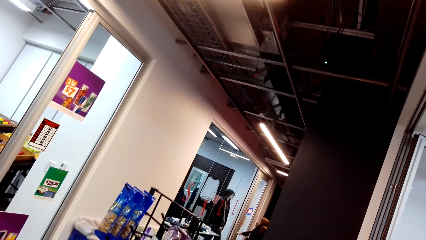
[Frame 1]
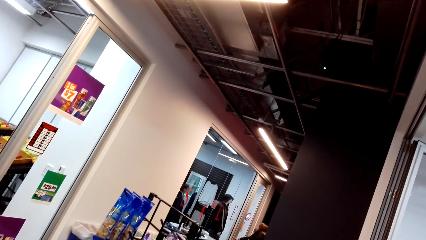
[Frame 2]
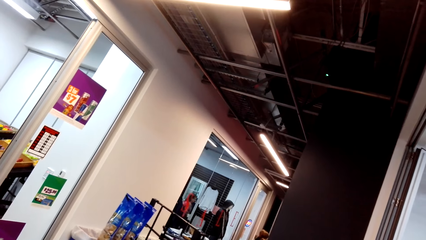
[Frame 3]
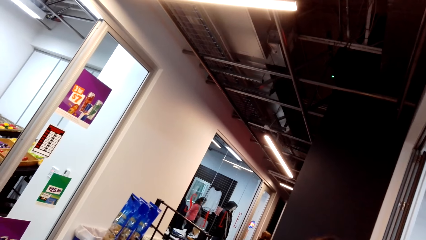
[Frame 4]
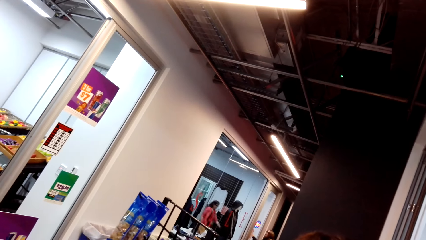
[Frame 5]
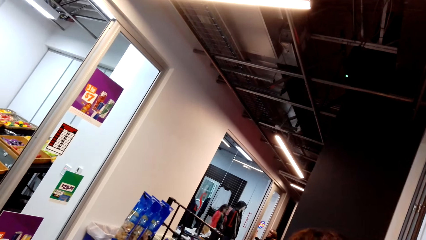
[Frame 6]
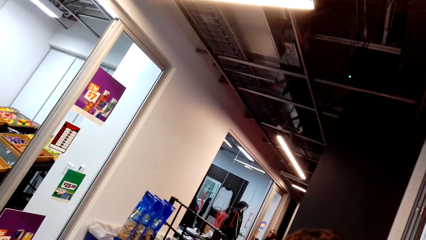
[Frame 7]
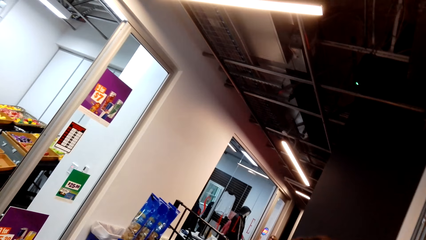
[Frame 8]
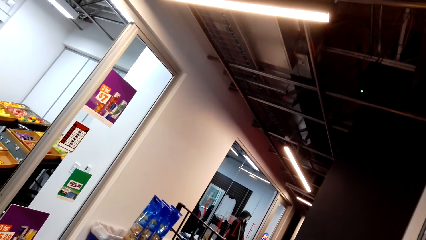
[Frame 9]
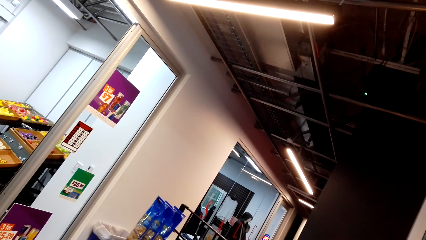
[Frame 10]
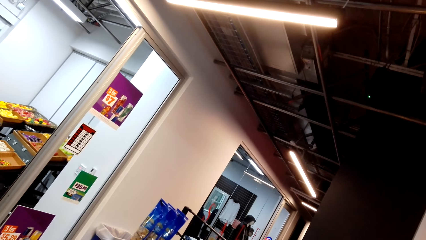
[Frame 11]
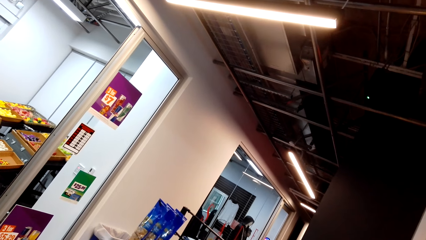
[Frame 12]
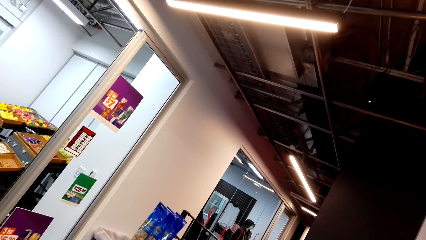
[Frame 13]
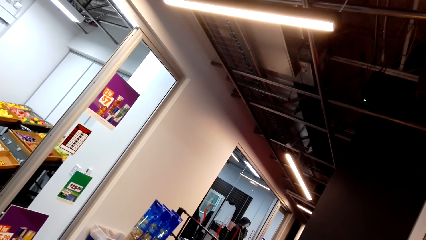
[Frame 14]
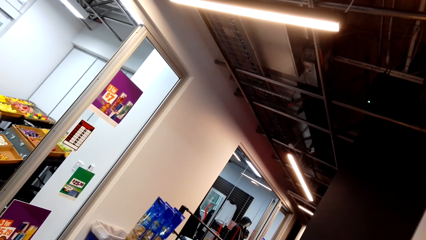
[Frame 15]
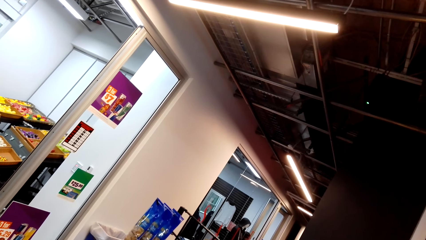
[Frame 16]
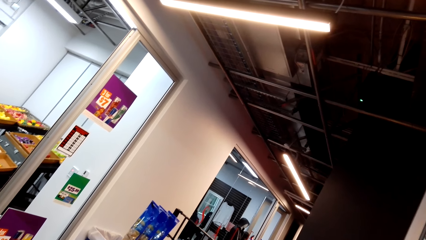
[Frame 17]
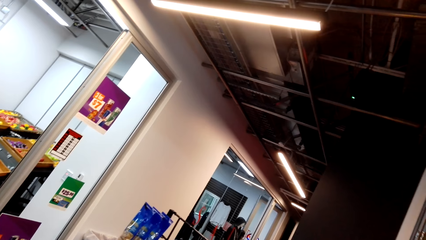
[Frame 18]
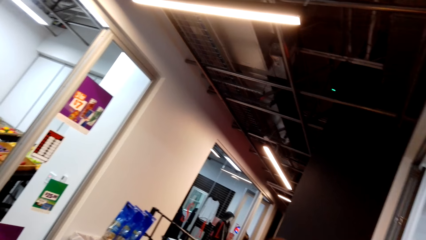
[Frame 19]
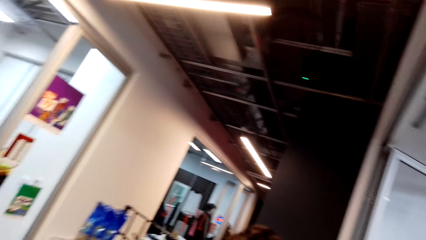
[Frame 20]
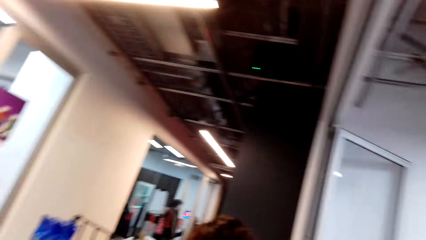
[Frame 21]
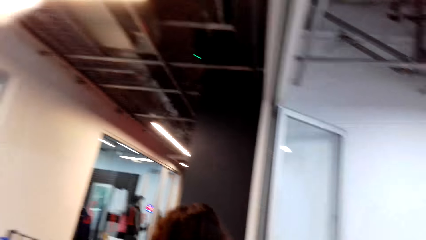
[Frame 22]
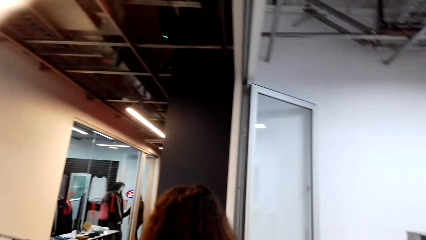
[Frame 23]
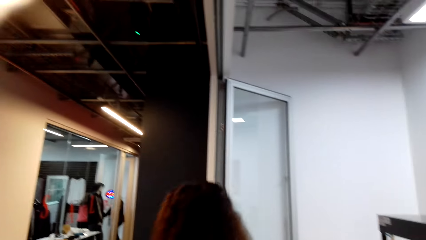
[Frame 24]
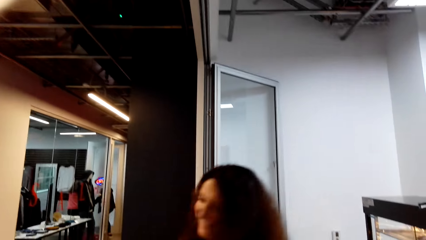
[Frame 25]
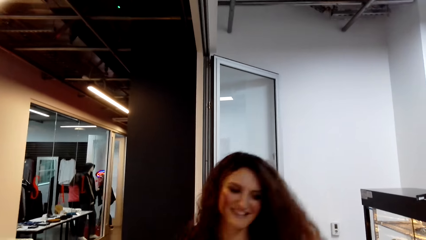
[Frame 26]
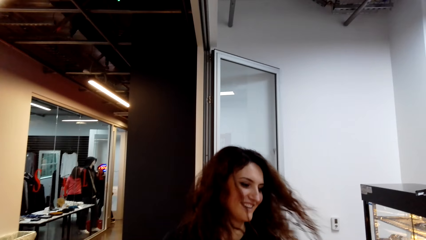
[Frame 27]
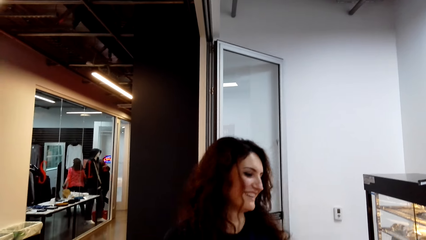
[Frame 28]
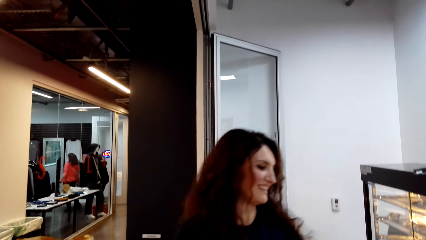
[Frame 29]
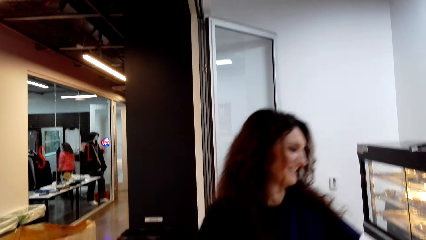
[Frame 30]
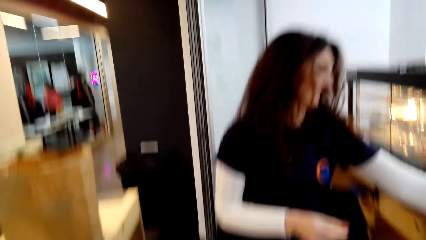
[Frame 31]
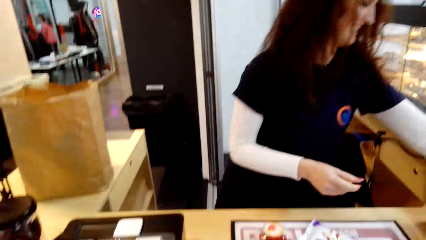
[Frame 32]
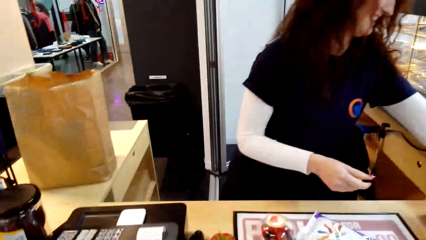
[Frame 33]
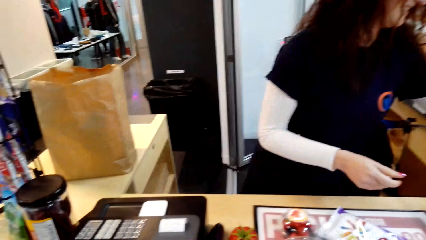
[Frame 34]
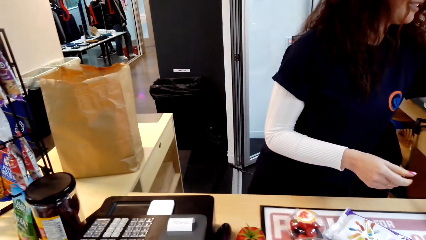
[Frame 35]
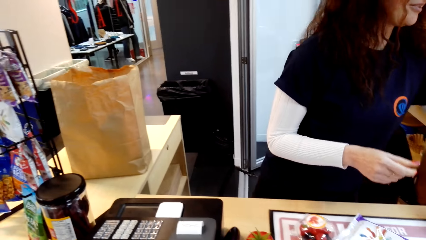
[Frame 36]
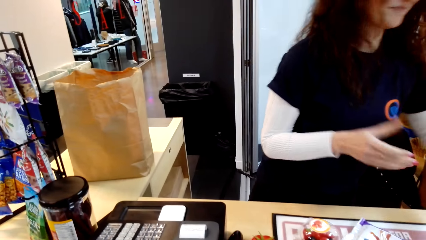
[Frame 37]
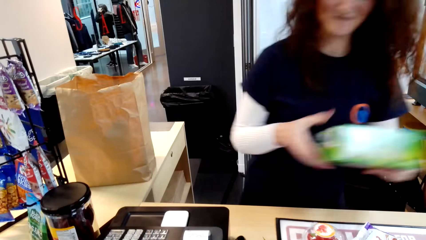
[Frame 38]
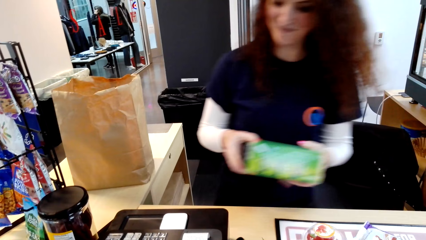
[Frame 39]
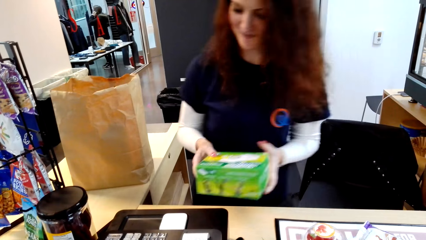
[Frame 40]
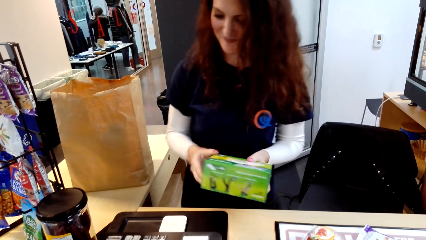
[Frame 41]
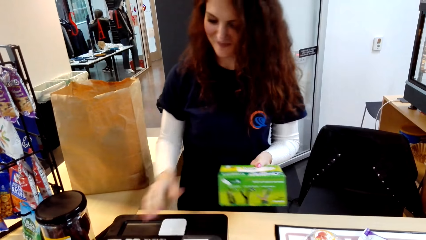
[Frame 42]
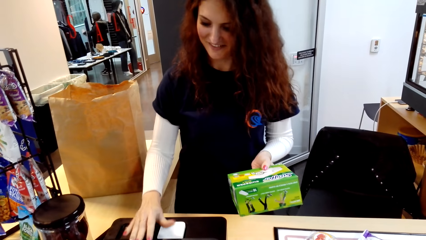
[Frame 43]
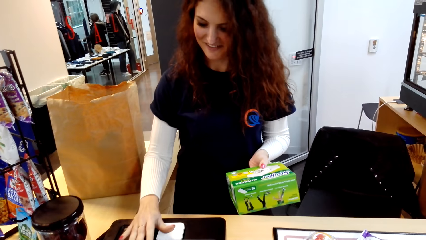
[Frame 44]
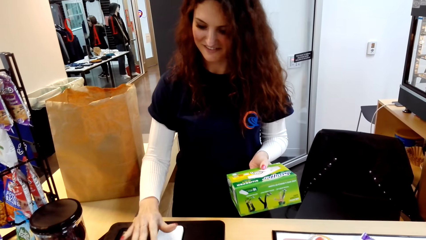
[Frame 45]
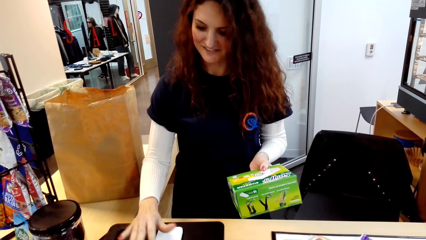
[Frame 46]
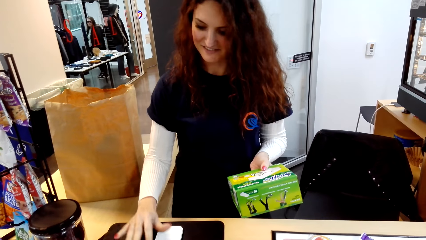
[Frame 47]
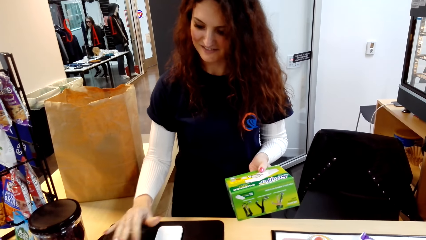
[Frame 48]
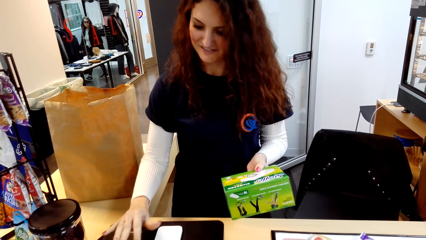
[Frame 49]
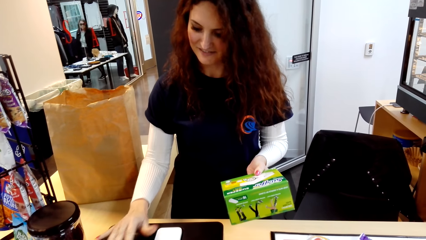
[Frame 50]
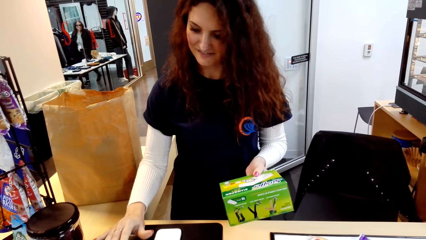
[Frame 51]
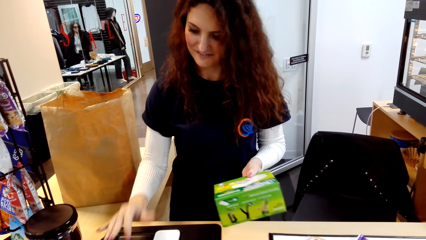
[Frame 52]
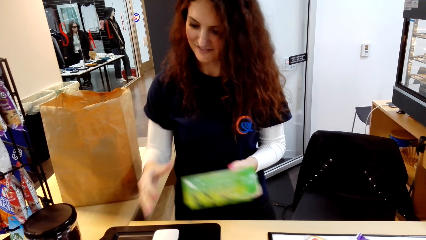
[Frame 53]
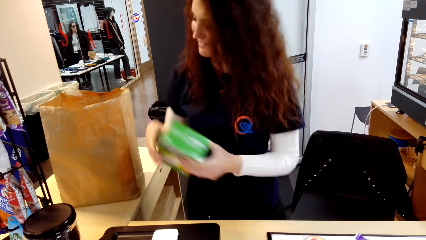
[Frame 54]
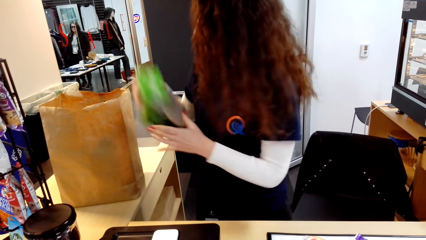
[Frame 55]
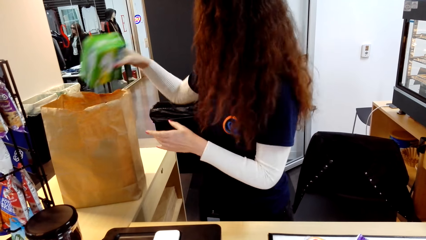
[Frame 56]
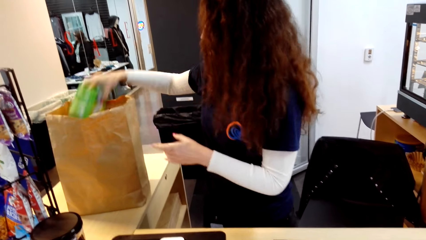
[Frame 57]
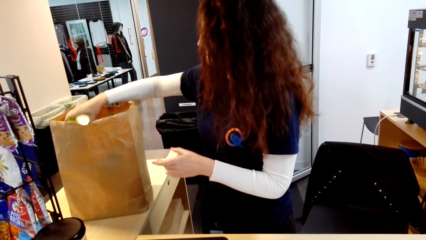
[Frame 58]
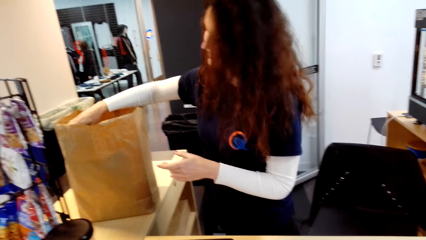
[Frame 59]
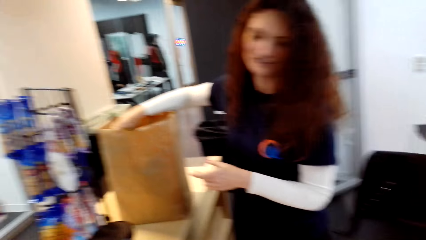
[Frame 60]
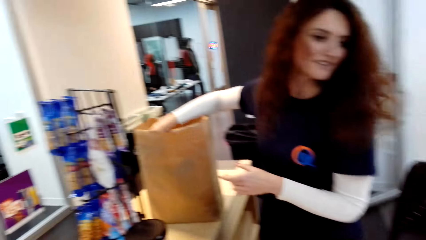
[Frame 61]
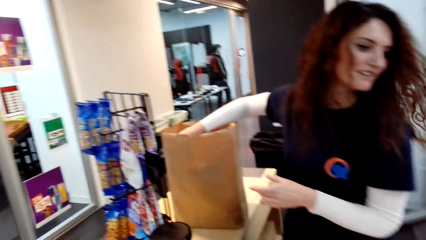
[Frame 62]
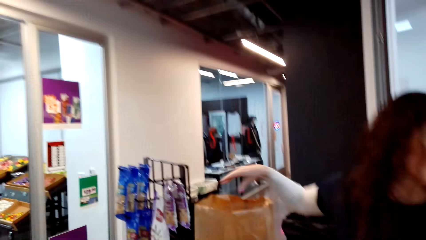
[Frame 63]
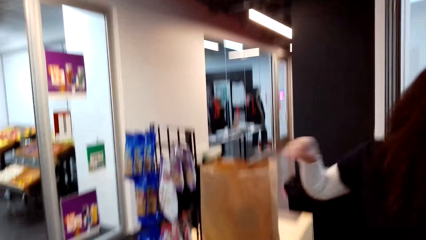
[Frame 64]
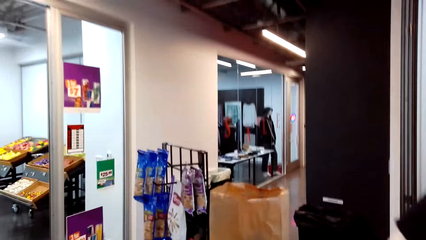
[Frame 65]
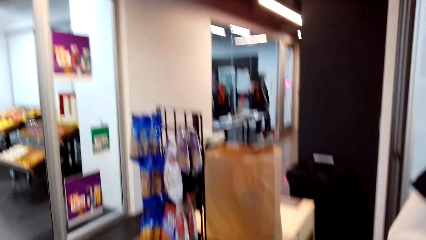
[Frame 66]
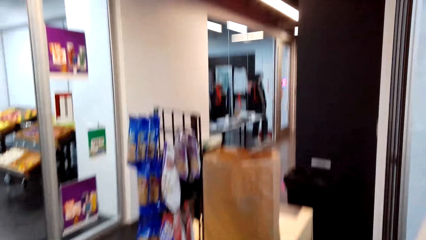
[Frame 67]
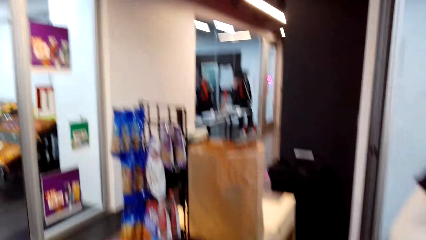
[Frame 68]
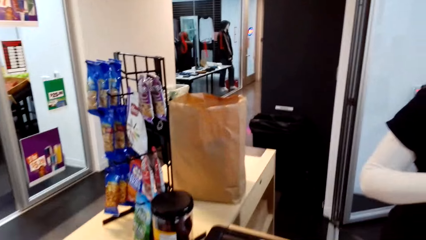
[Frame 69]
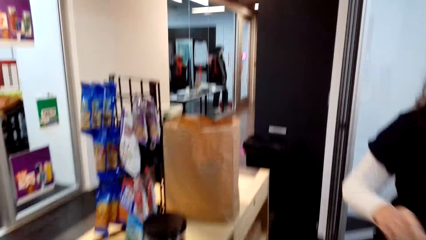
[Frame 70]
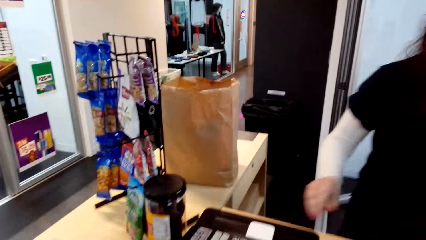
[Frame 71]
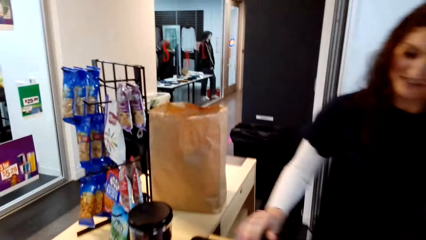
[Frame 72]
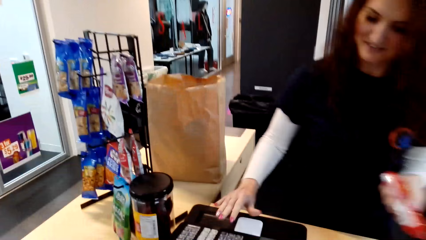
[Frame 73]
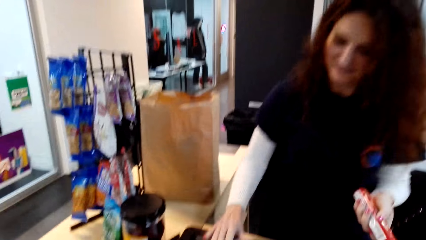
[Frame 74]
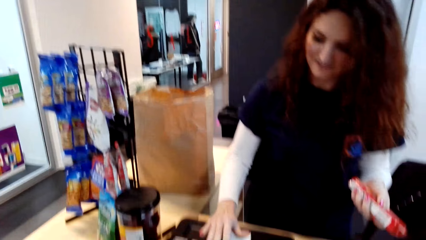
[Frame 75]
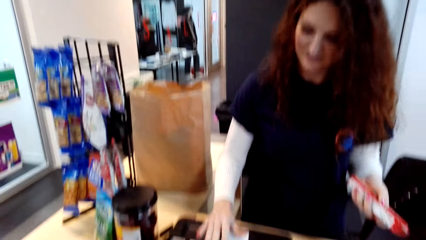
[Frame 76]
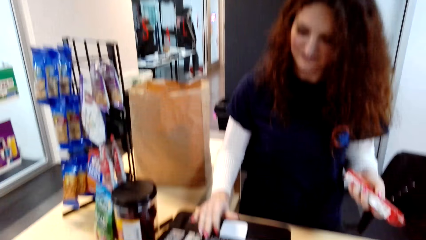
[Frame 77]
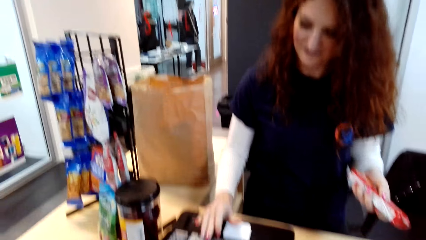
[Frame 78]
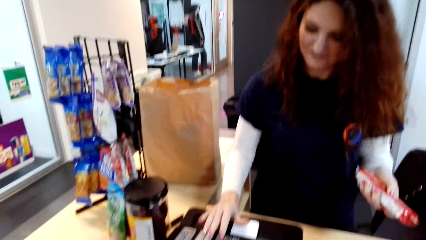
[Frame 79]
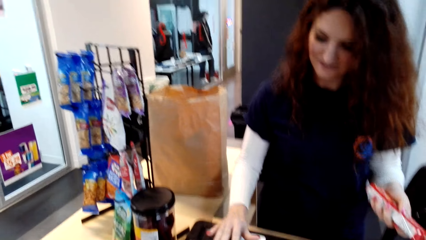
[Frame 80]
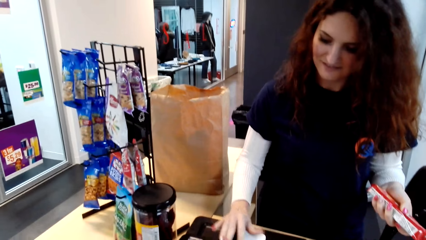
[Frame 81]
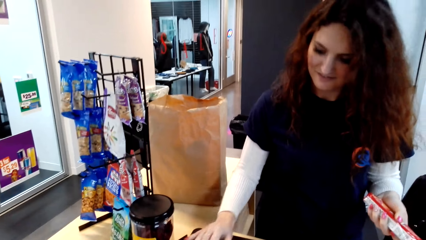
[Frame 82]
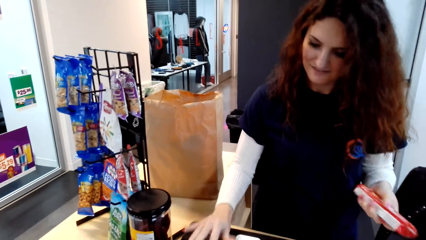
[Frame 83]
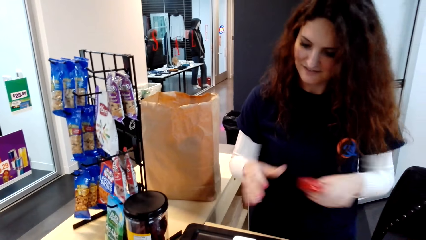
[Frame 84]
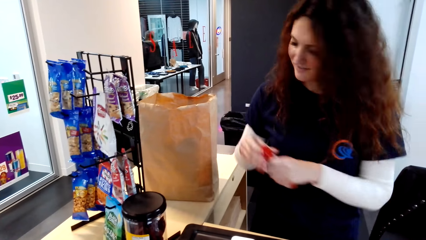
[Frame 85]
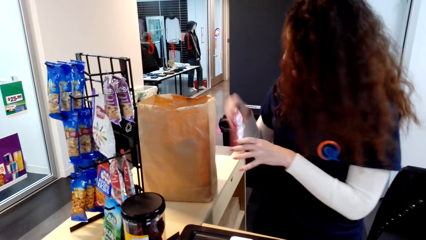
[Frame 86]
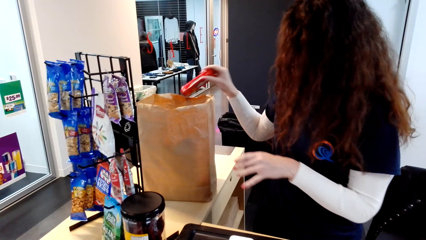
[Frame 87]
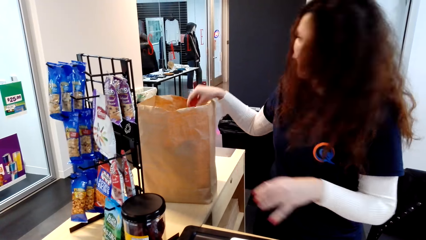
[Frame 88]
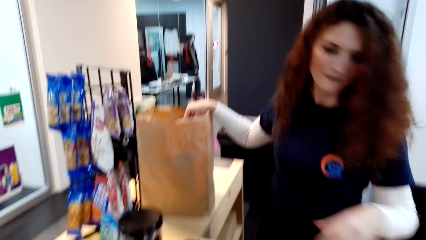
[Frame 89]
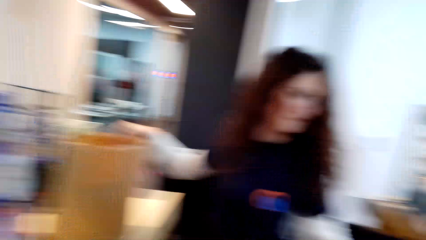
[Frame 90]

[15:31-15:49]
A cashier moves around. The camera wearer looks at the cashier. The cashier picks a box, operates a cash register machine, and puts the box in the shopping bag. The cashier moves around. The cashier picks a packet, operates the cash register machine, and puts the packet in the shopping bag.
